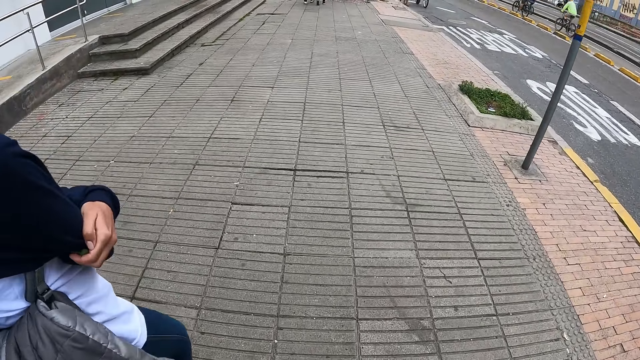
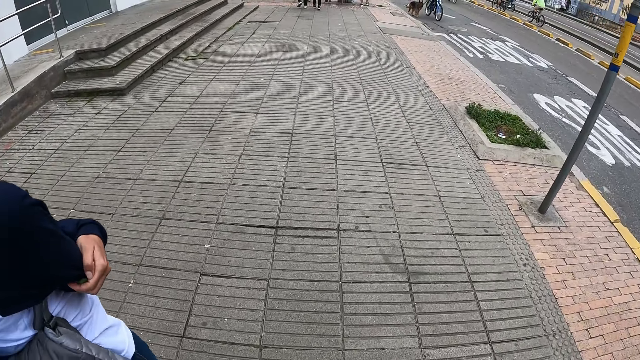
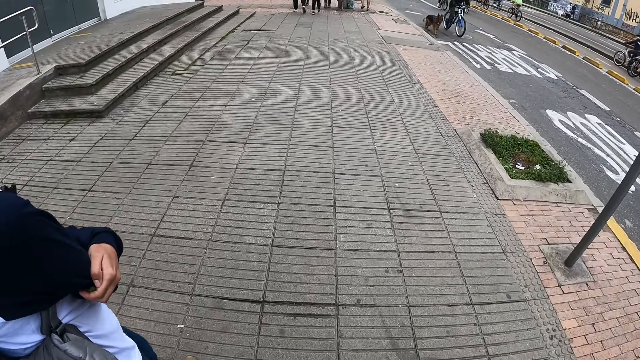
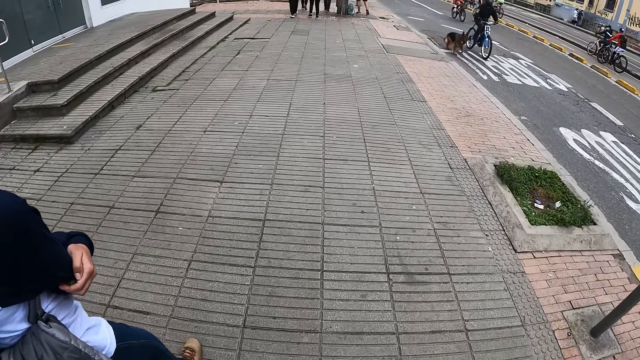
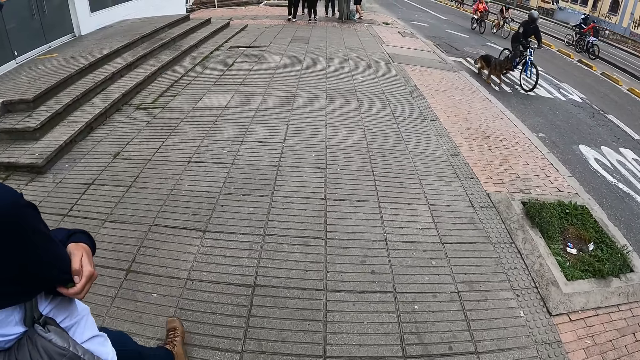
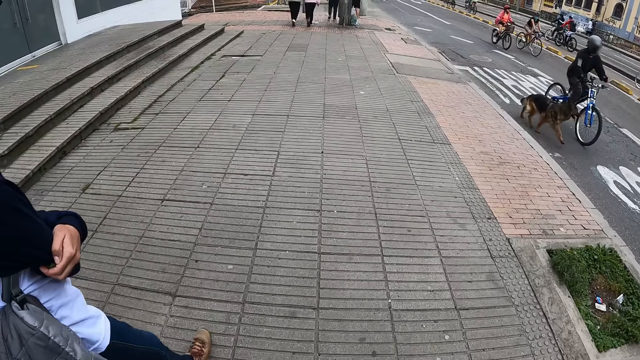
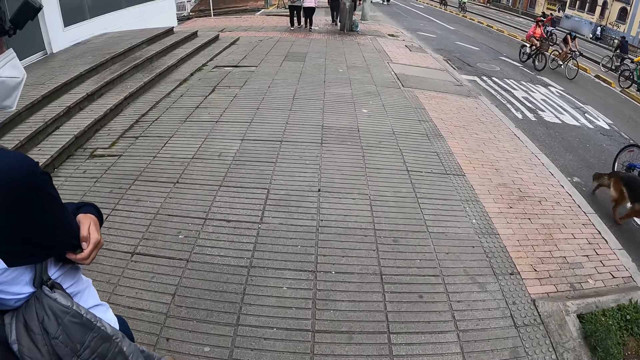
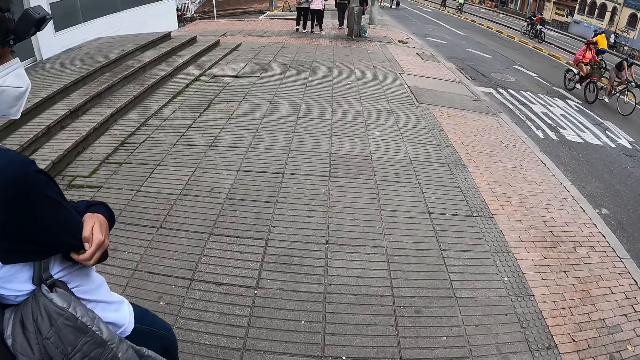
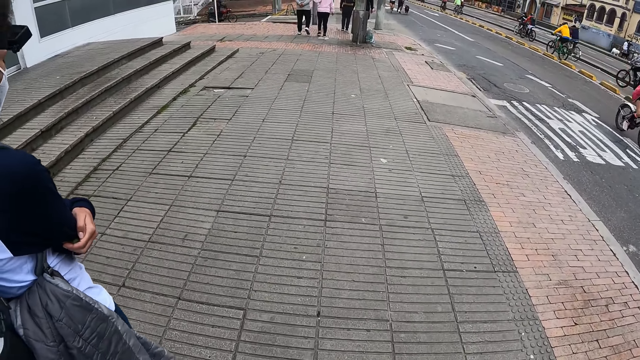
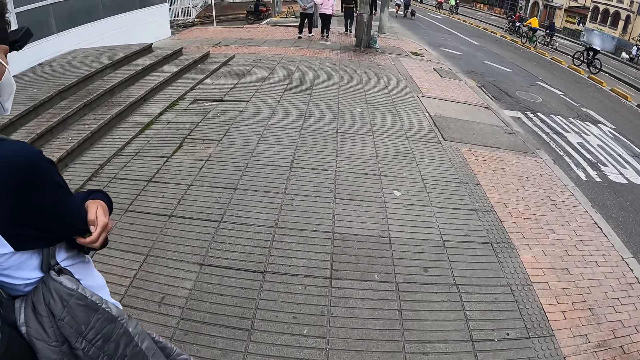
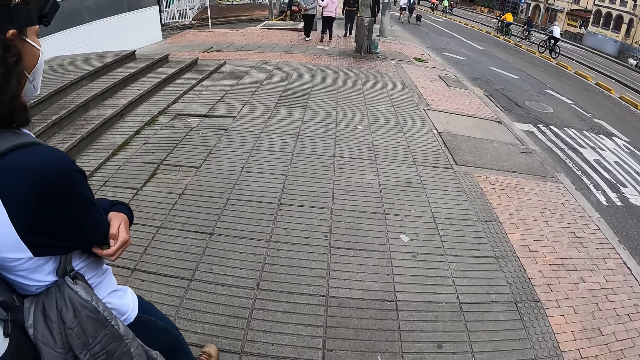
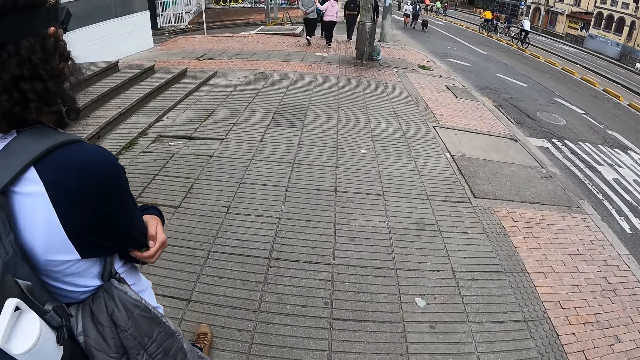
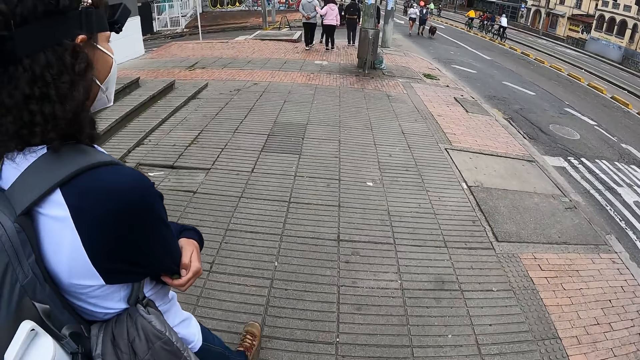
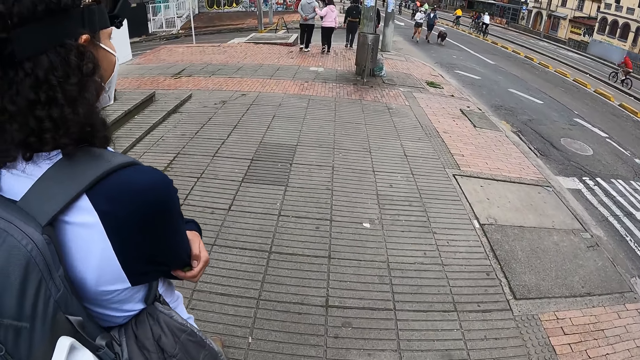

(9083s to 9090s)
The camera wearer walks alongside a lady.

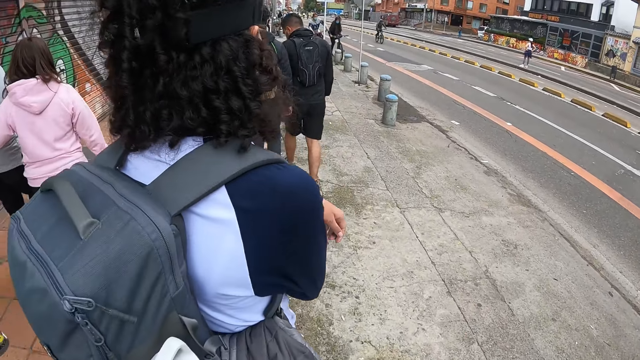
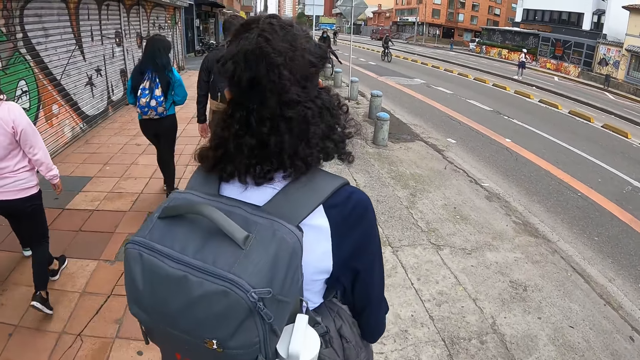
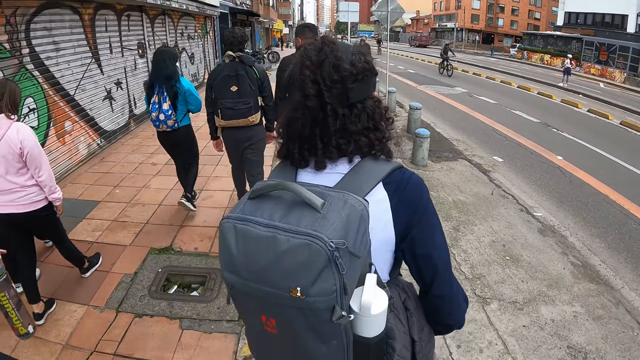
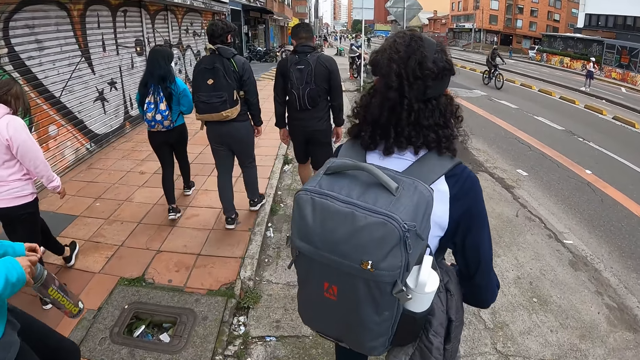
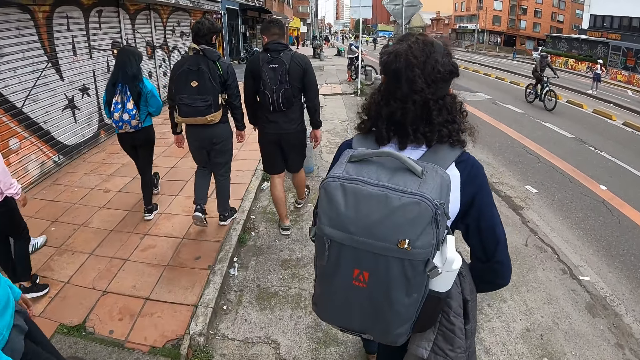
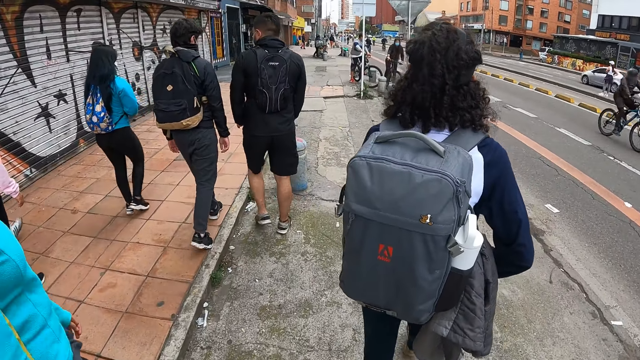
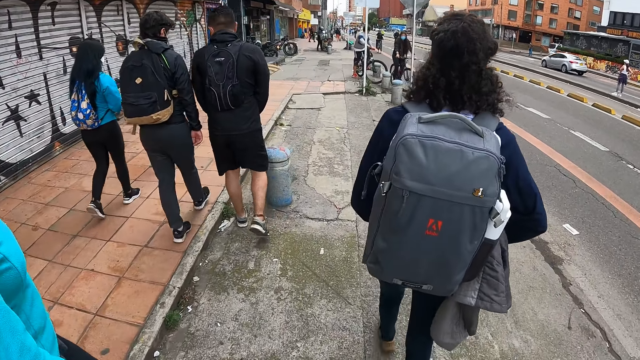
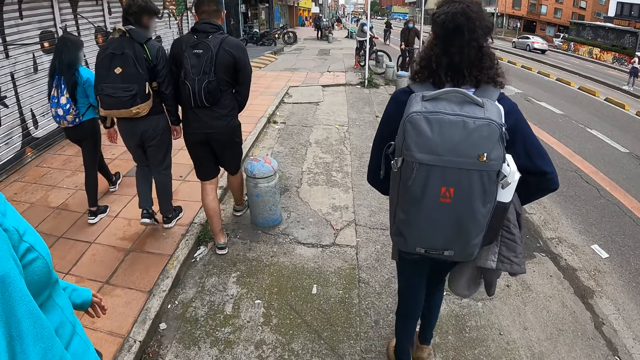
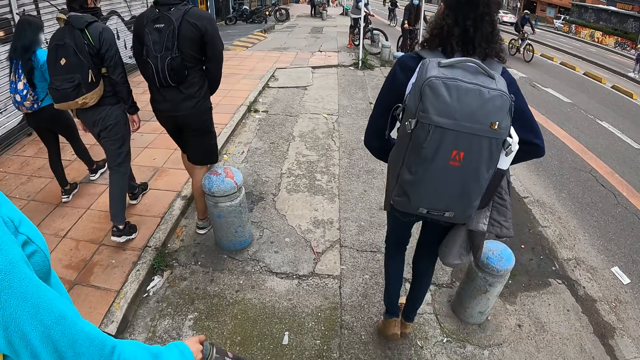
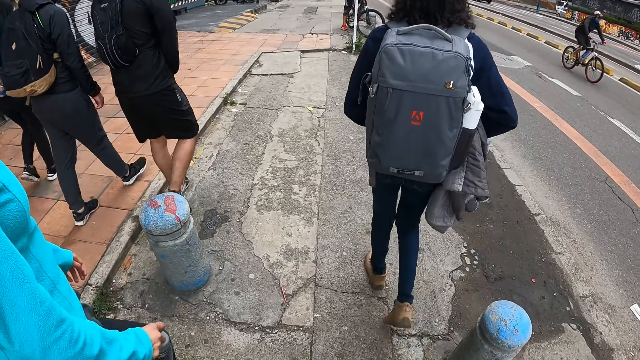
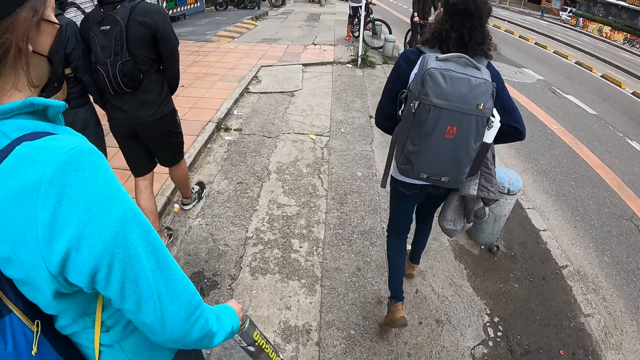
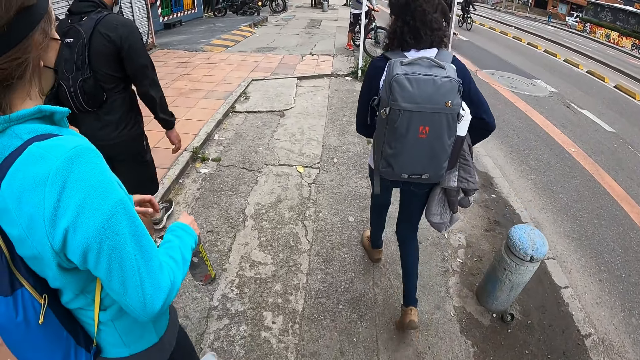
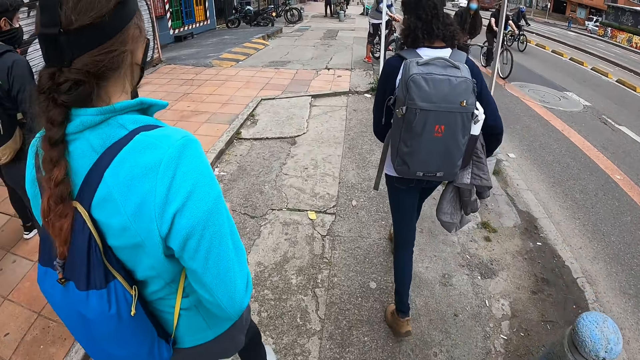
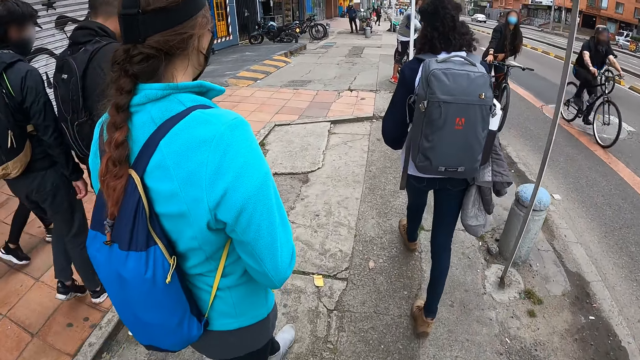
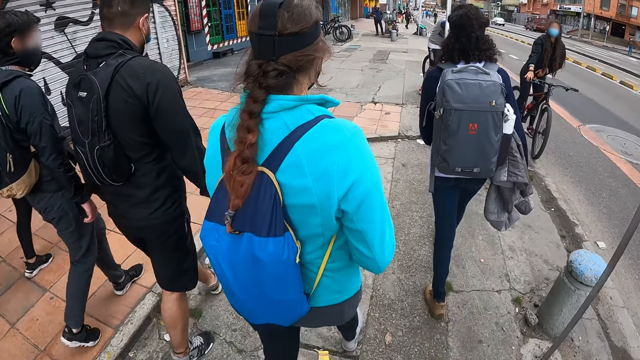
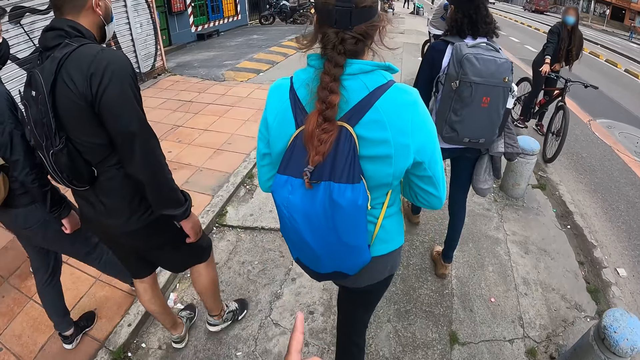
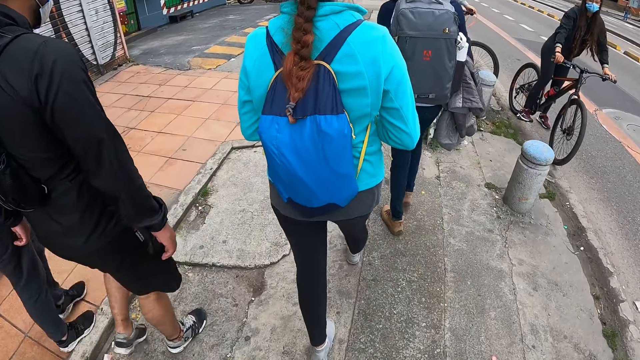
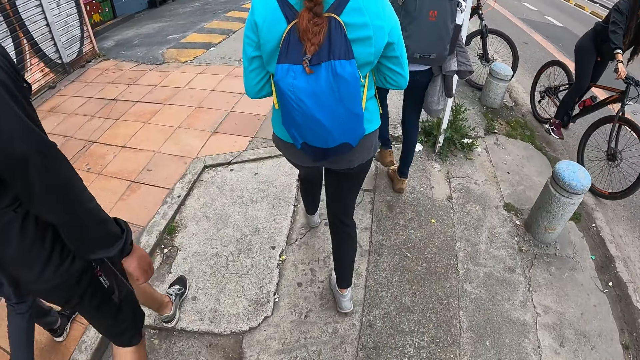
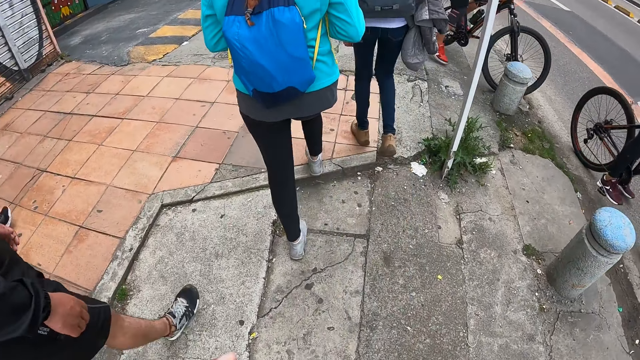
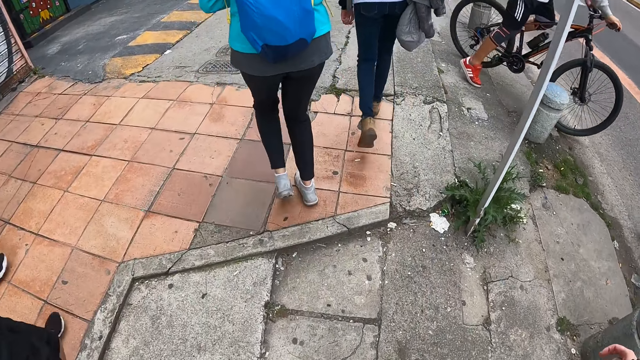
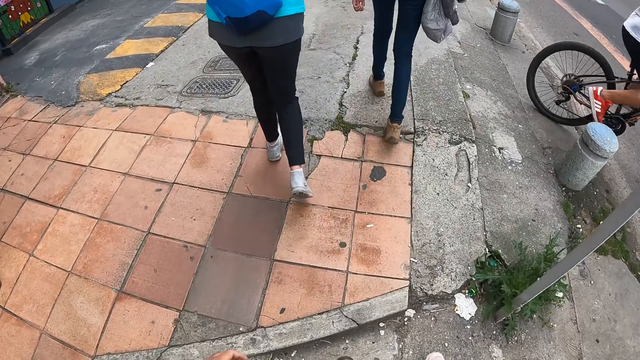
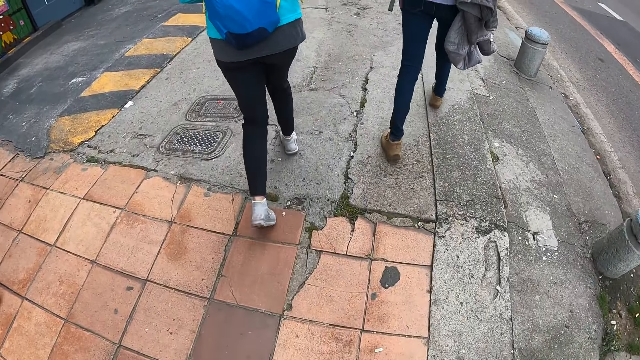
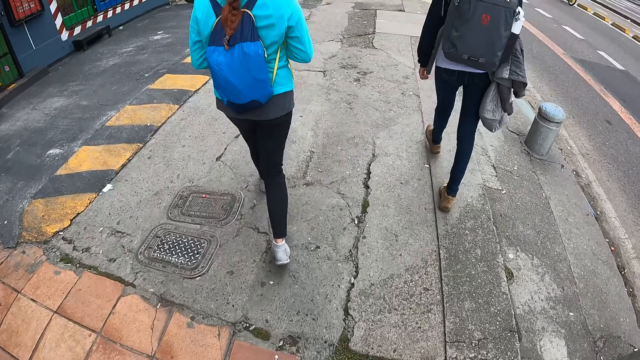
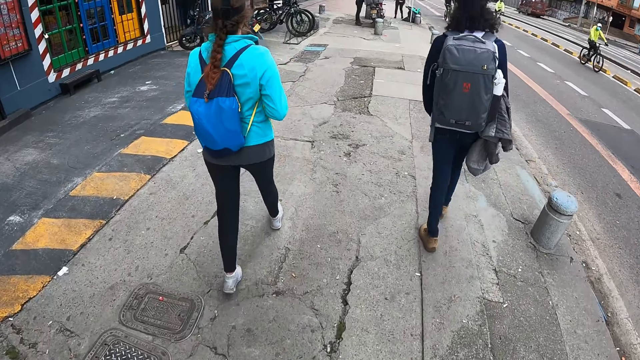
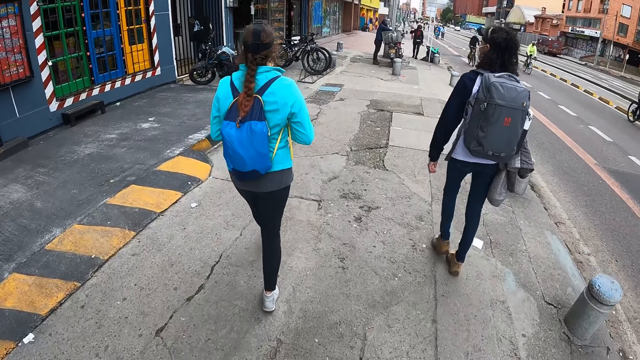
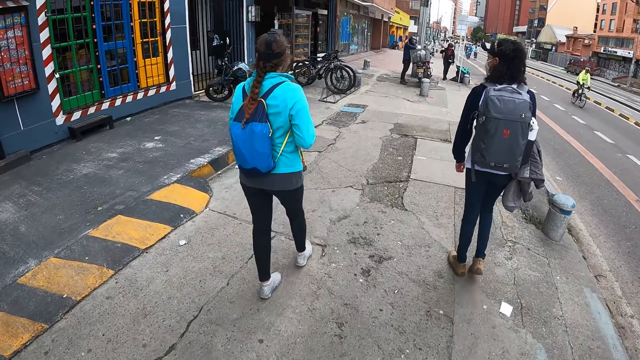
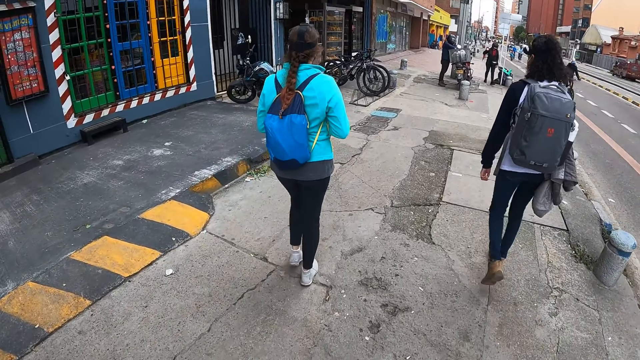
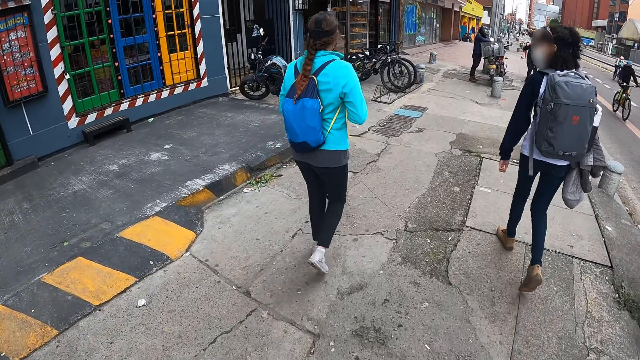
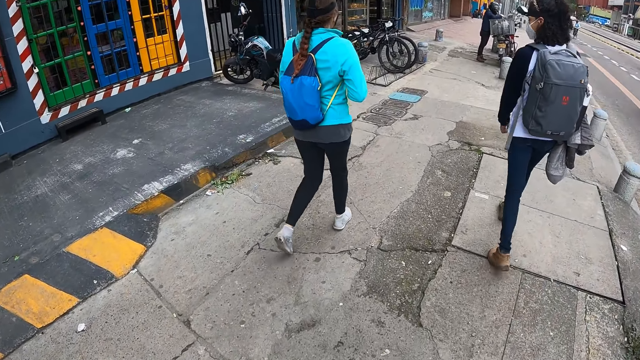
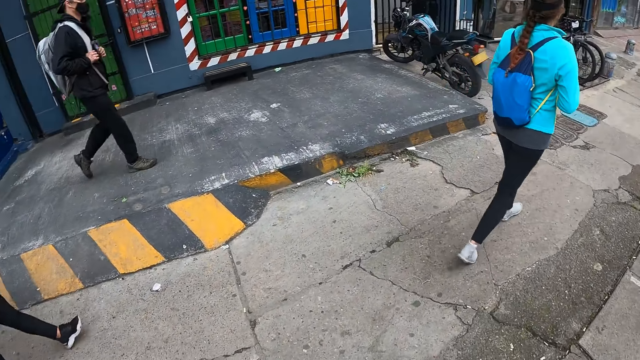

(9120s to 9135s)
The camera wearer walks behind a lady. Another lady walks beside the first lady.
